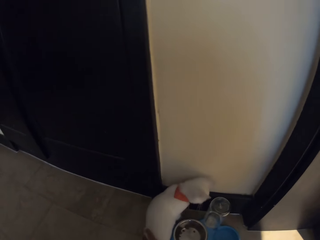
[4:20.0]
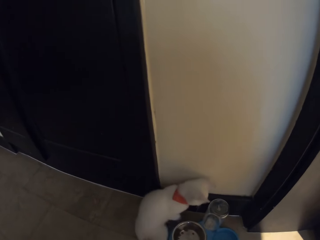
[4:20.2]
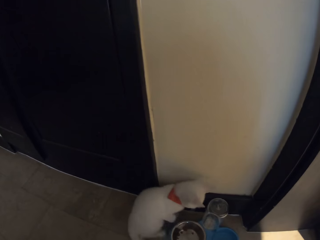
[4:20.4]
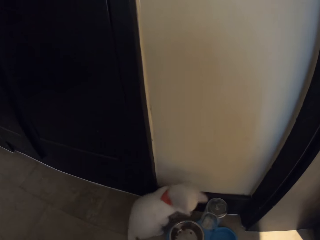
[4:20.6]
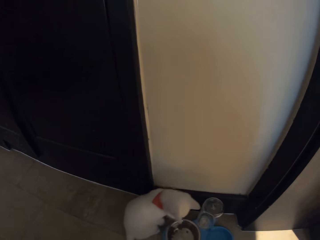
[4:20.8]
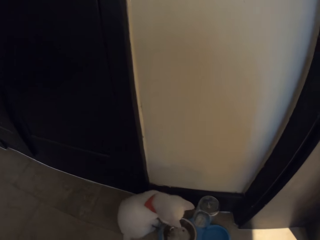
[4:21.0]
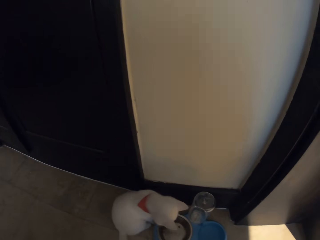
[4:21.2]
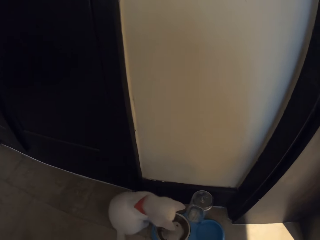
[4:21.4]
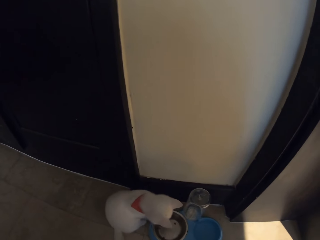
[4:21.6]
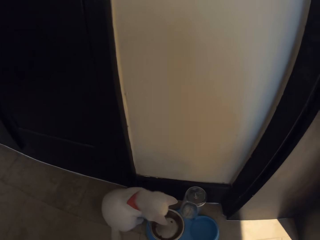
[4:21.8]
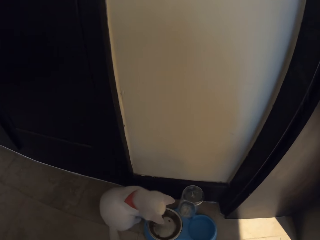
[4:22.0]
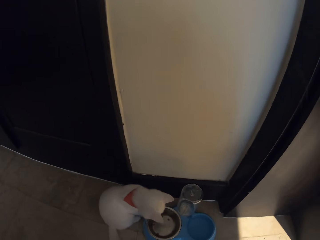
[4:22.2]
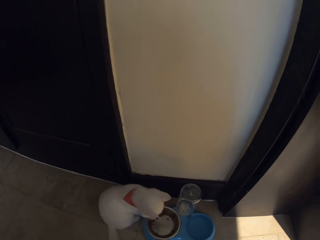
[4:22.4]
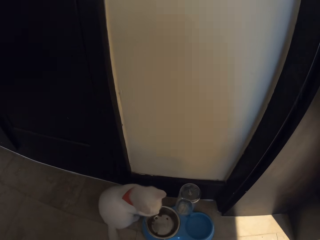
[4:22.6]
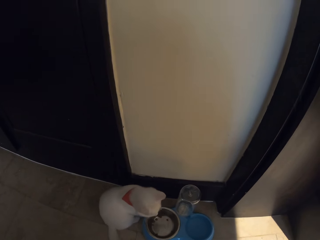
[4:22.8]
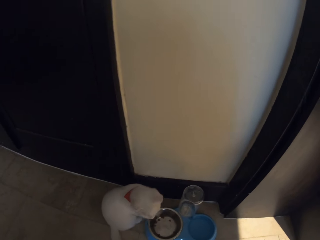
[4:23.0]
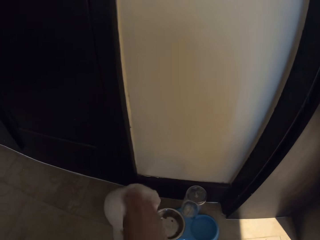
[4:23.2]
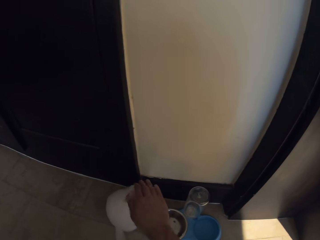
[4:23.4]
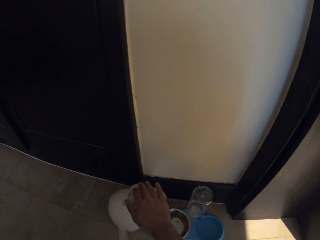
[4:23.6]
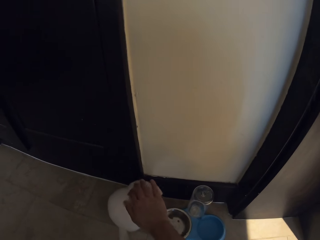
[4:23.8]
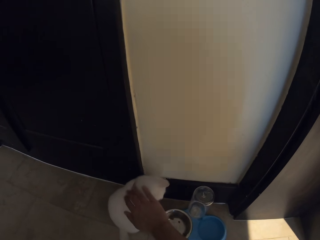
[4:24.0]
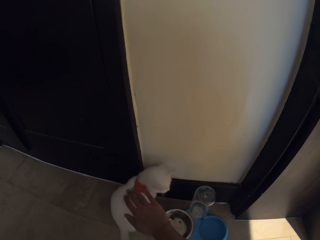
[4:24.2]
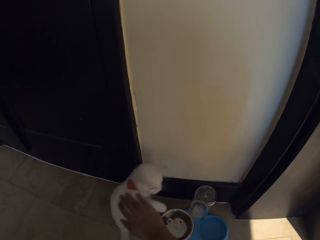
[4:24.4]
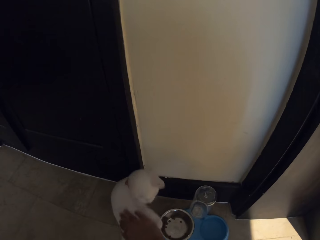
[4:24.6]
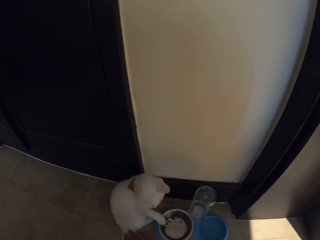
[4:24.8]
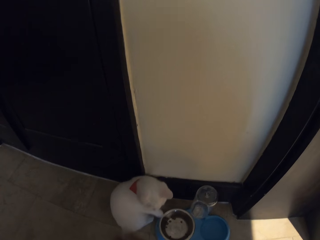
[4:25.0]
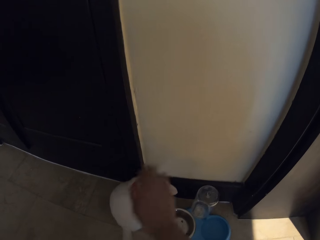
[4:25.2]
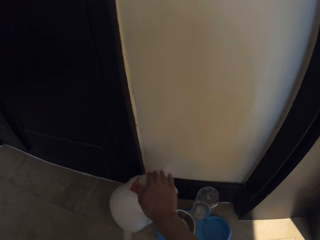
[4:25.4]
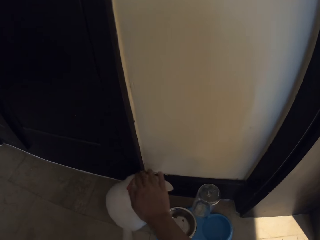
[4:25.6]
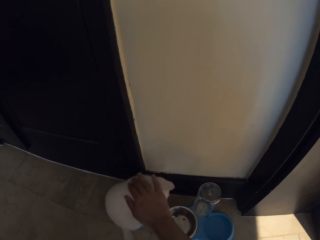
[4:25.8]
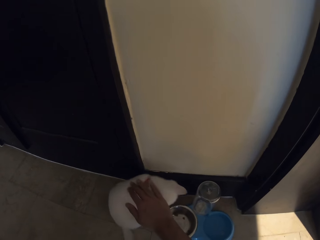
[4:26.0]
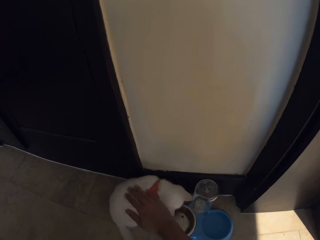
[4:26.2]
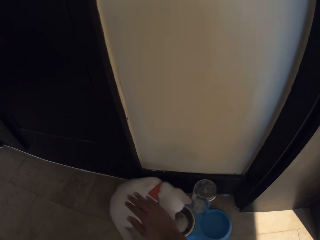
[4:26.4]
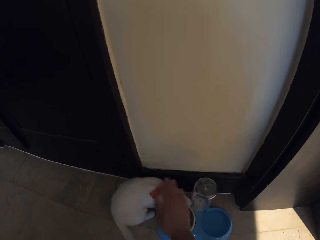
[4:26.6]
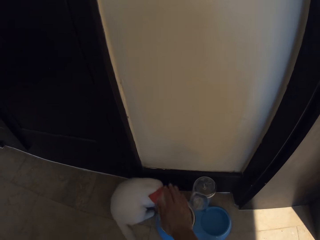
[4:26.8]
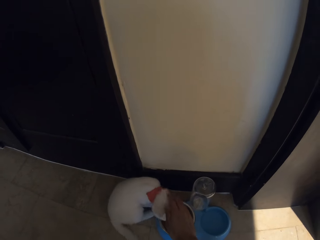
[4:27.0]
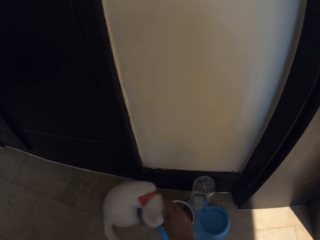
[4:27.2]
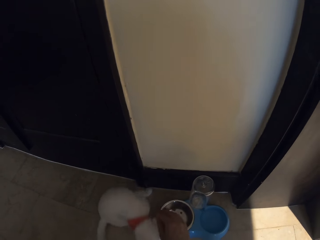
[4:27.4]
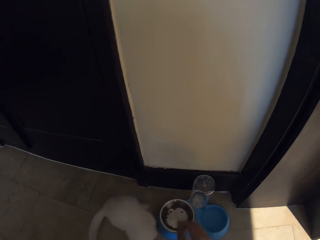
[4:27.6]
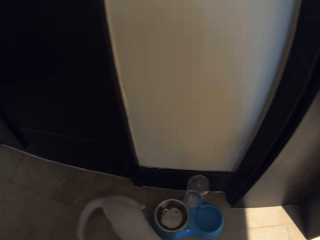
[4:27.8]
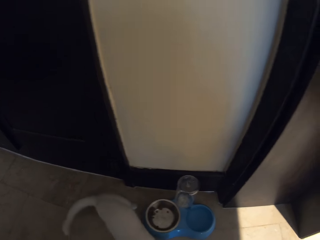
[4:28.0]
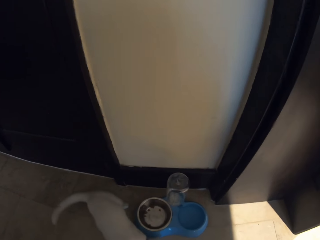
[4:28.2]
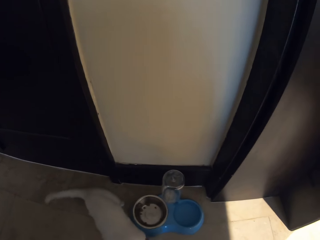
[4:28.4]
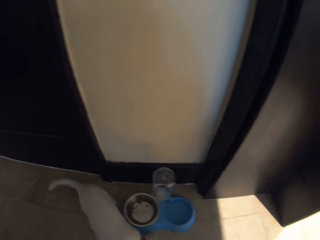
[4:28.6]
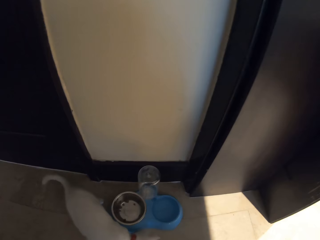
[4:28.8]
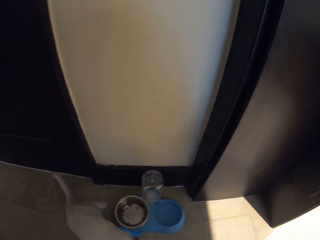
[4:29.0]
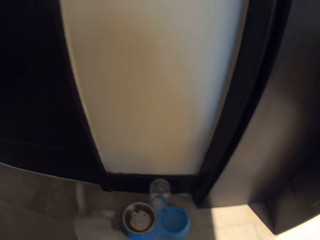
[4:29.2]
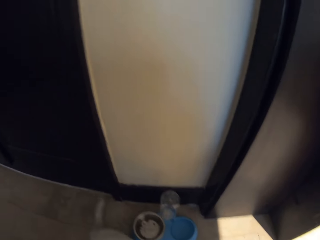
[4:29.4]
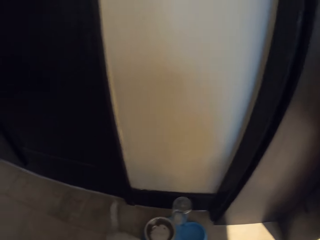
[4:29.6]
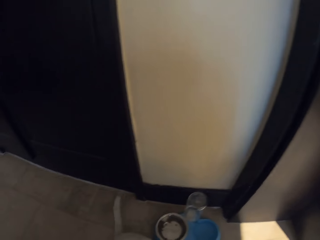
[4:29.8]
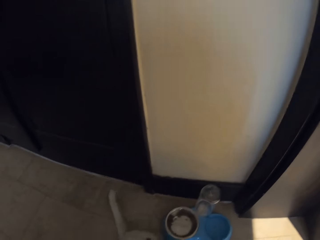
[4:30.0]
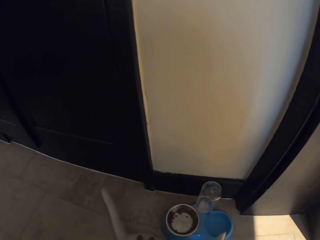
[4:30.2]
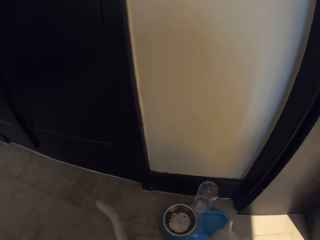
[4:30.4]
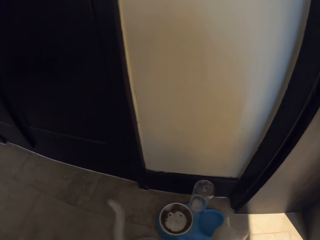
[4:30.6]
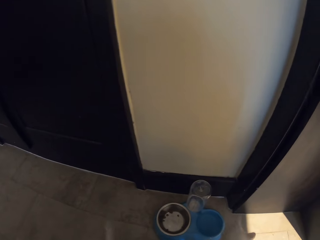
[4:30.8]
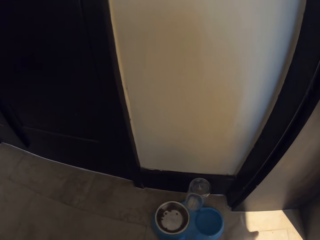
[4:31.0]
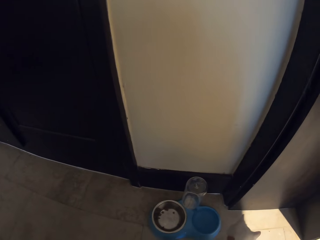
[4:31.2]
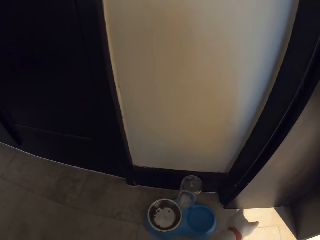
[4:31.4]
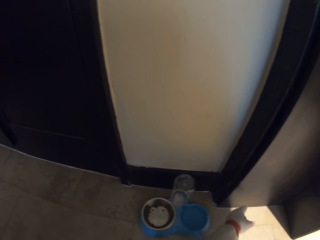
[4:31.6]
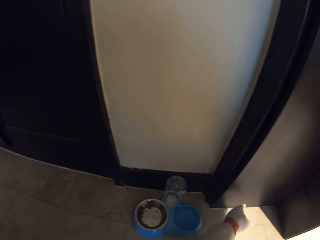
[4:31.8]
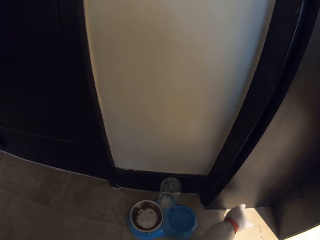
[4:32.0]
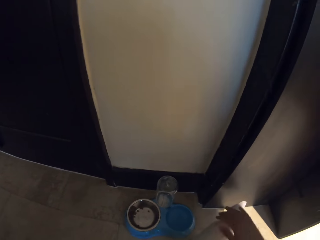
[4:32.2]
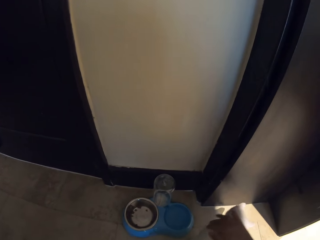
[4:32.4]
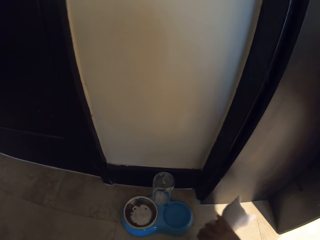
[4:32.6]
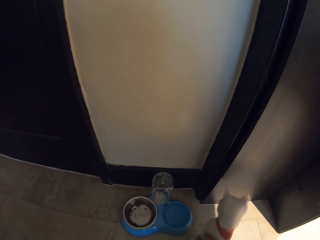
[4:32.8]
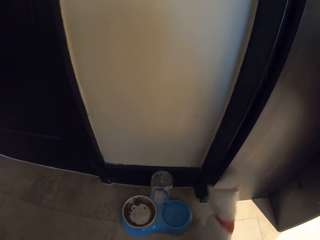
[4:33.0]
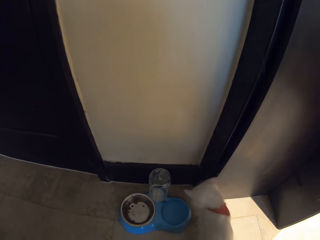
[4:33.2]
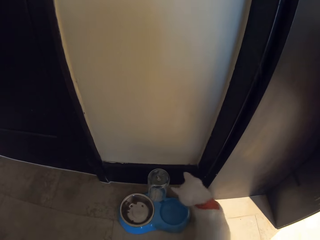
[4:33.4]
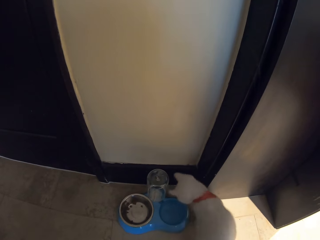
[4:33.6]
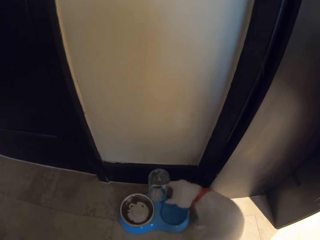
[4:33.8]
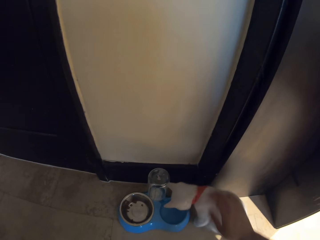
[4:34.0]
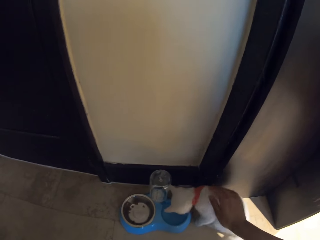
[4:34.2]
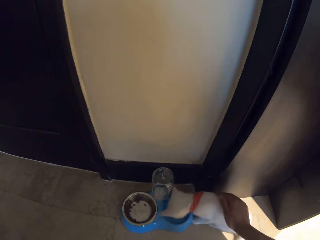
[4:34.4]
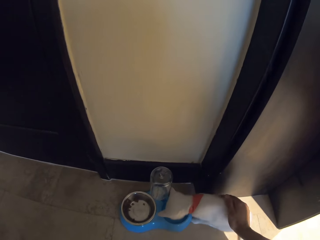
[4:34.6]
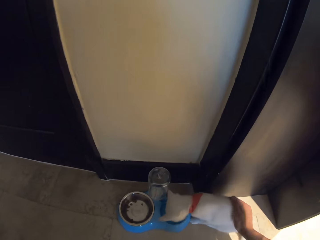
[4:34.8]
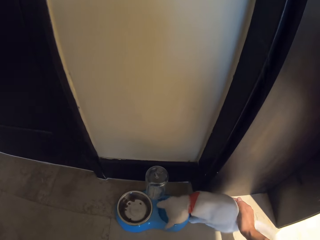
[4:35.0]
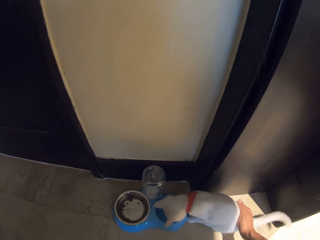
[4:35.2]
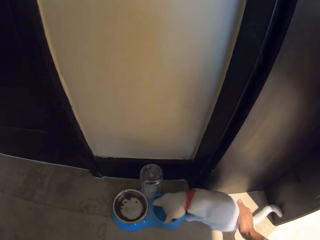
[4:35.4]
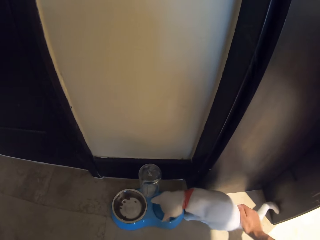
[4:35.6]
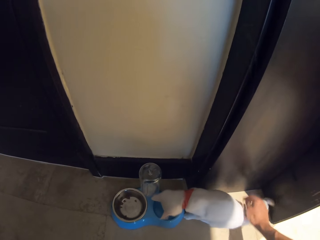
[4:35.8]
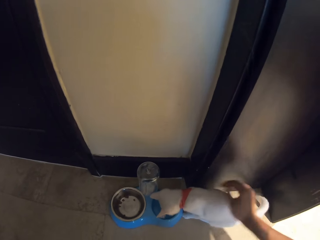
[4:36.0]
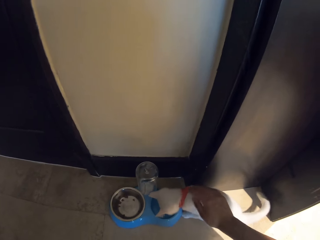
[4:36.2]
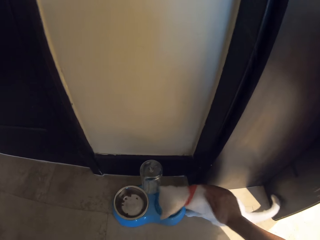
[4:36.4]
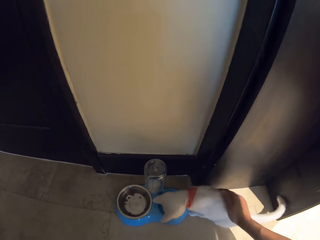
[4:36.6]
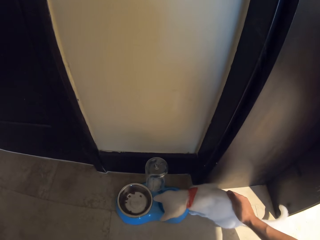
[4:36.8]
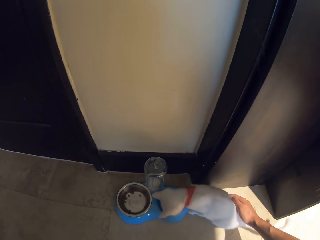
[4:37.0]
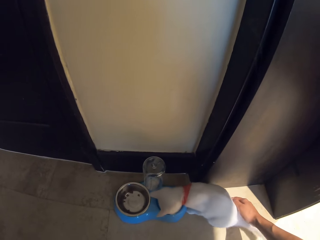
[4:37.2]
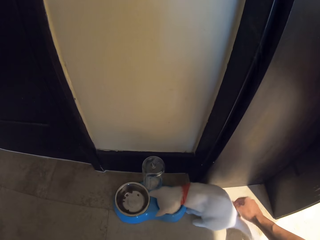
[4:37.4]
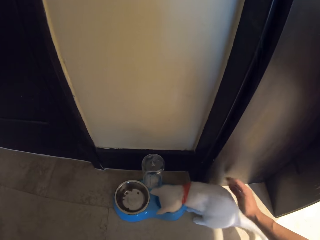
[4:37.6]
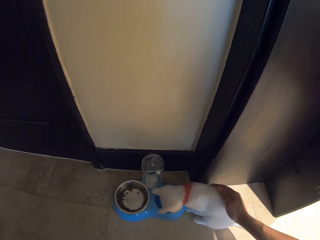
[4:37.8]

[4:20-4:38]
The camera wearer stares at the cat. She stands on the floor. She holds the cat with her right hand. She pets the cat. She stares at the cat. She pets the cat.

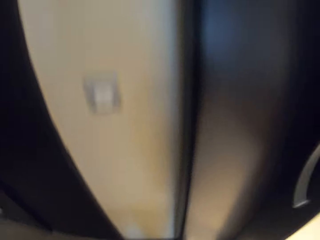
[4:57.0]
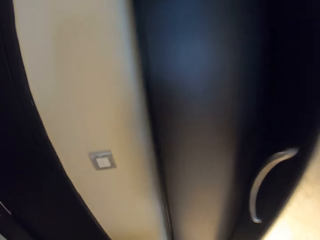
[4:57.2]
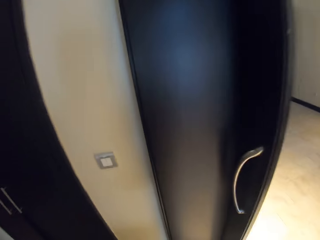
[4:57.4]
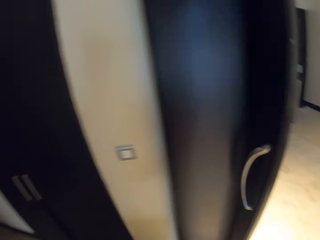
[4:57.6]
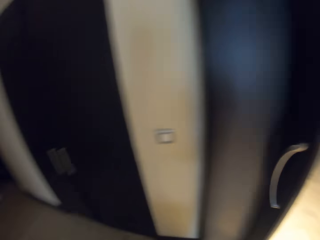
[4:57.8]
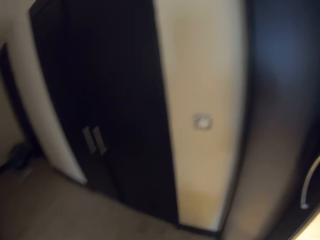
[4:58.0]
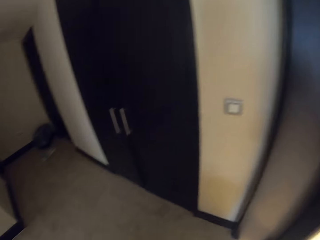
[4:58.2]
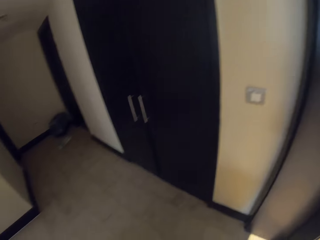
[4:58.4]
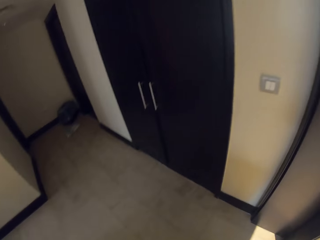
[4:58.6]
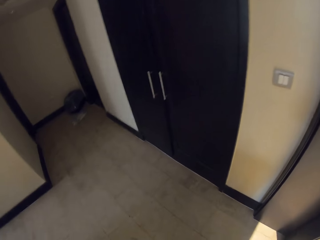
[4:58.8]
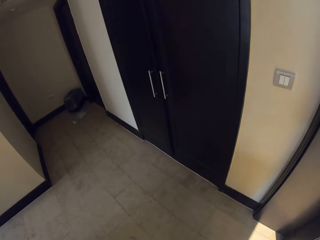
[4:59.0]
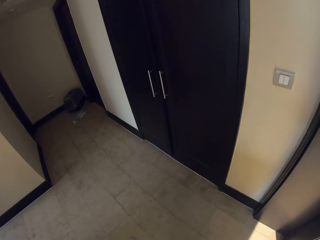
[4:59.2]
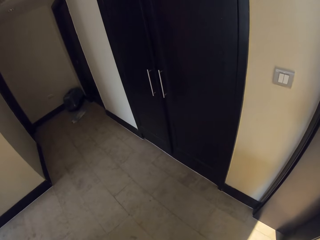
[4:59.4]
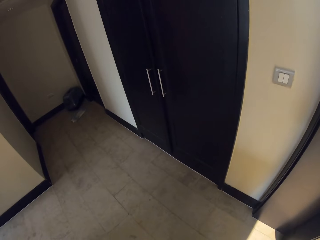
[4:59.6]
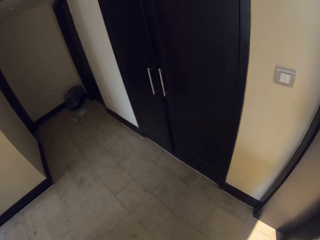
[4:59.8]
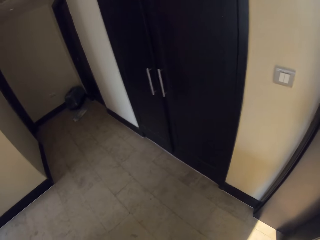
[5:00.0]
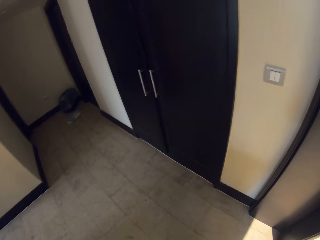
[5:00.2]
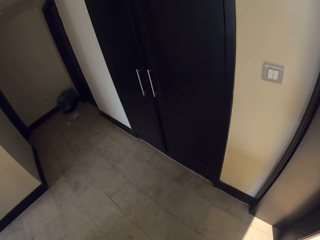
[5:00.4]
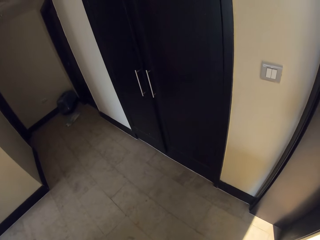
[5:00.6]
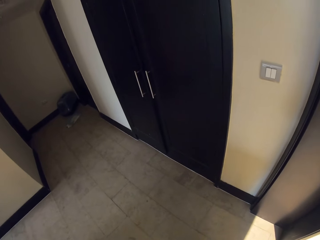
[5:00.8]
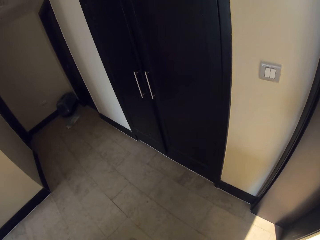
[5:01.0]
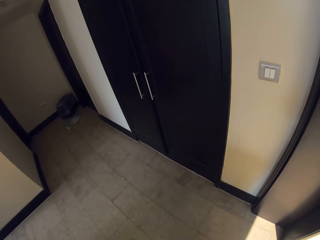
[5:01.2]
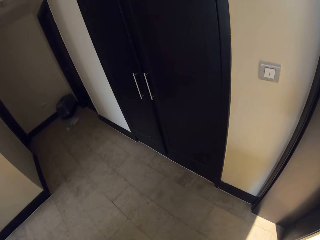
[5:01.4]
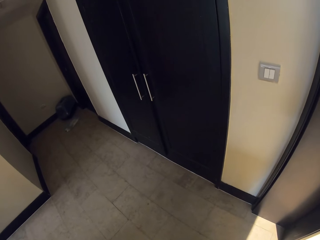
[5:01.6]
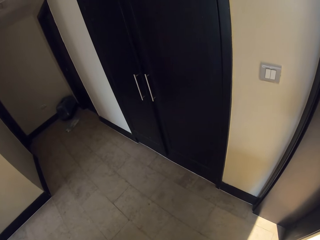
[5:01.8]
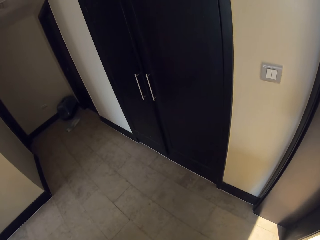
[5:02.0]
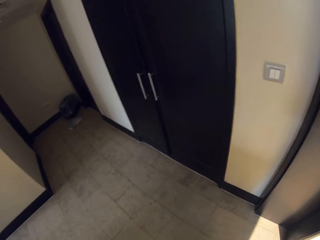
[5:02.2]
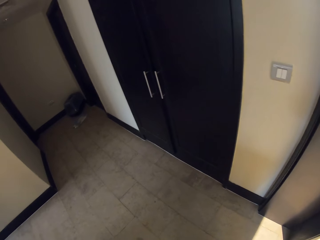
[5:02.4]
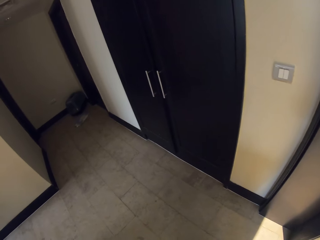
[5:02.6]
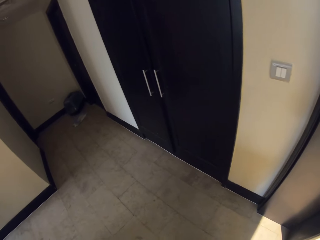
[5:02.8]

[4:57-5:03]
The camera wearer stands on the floor. They stare at the floor.
